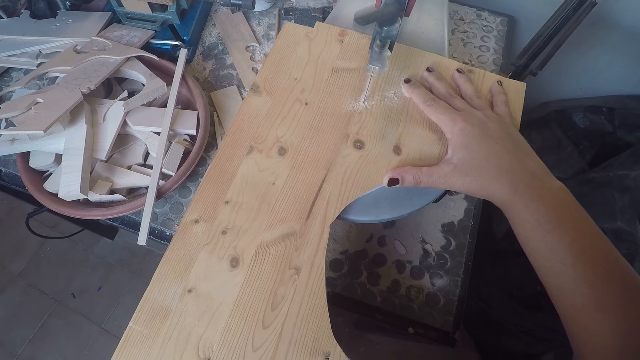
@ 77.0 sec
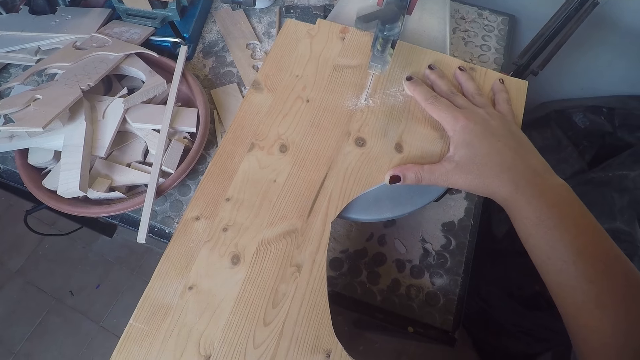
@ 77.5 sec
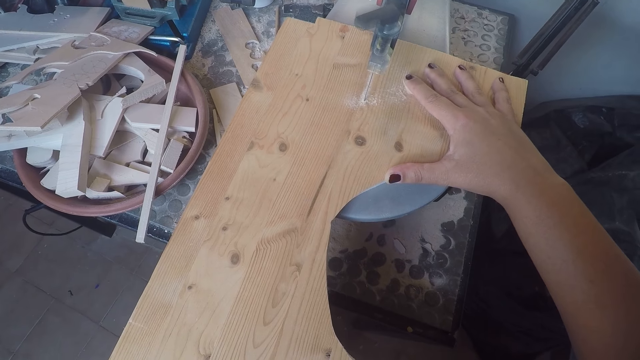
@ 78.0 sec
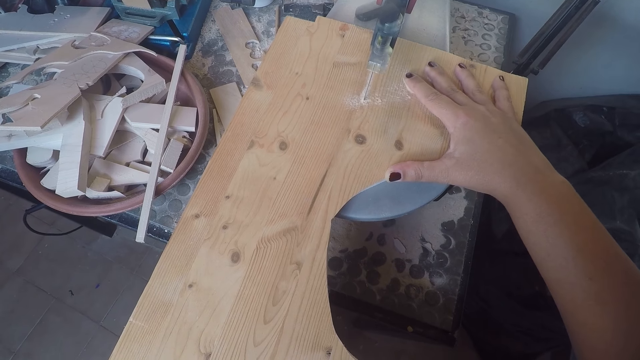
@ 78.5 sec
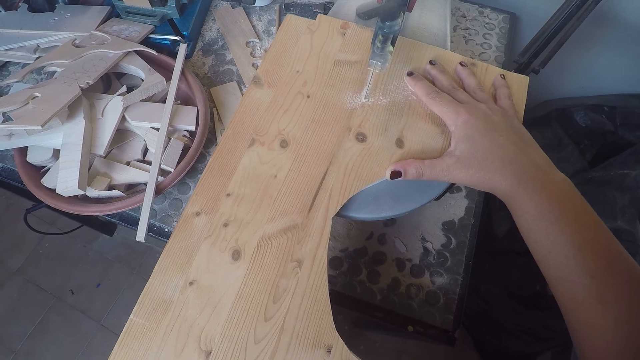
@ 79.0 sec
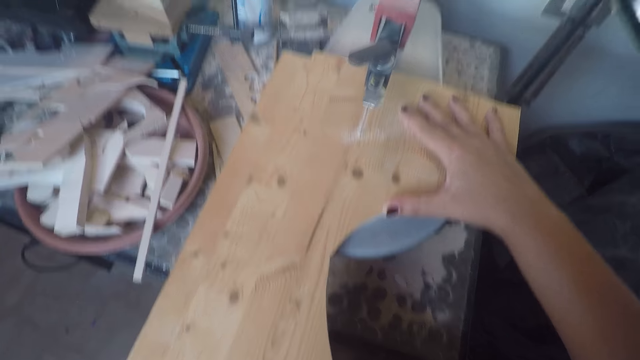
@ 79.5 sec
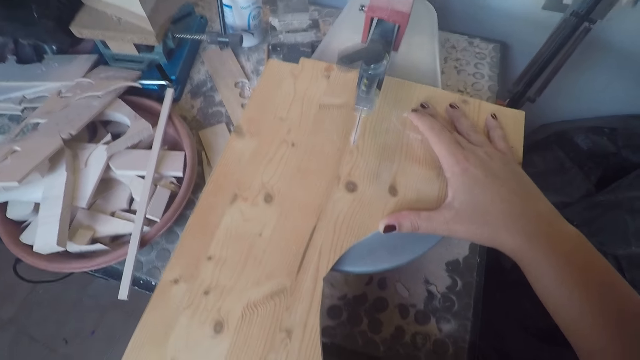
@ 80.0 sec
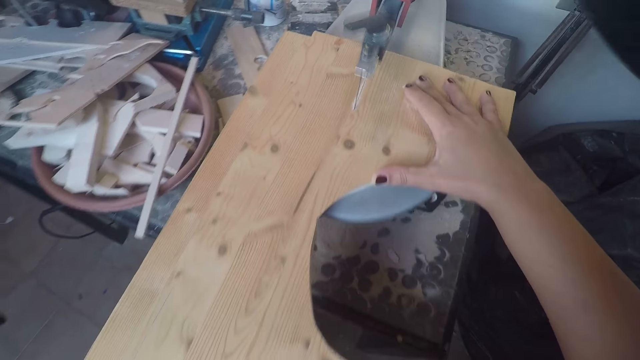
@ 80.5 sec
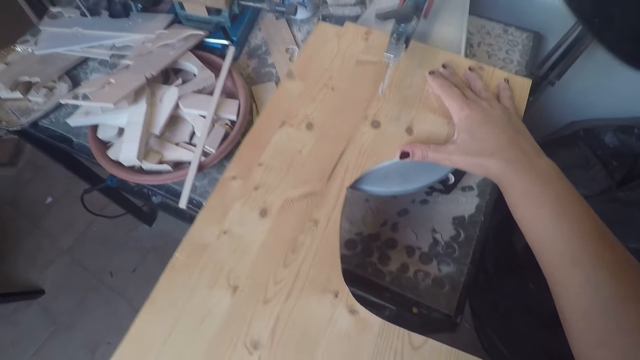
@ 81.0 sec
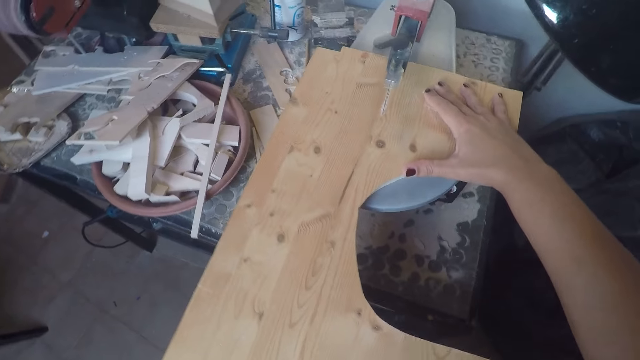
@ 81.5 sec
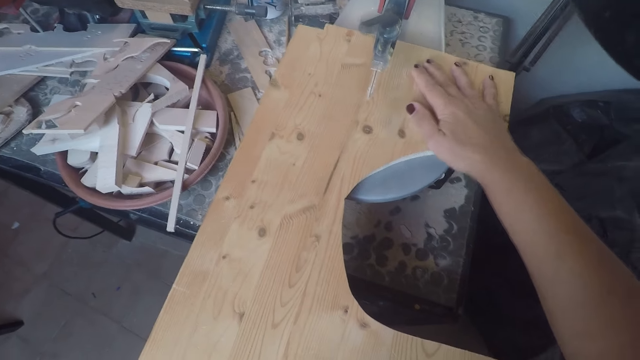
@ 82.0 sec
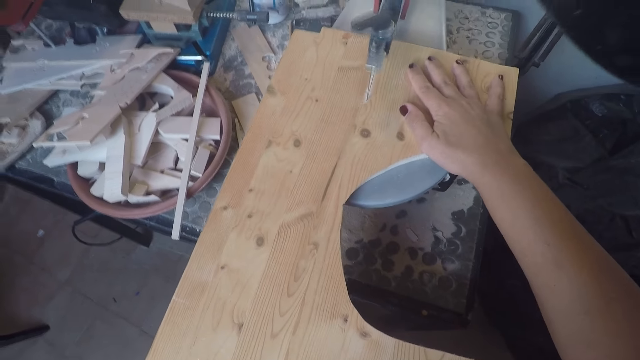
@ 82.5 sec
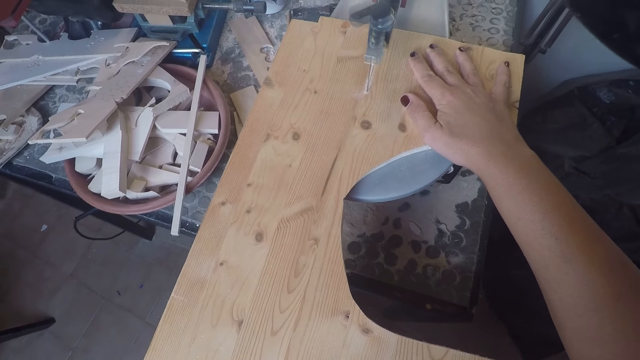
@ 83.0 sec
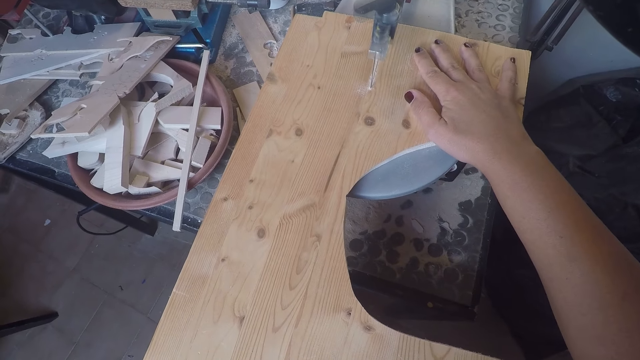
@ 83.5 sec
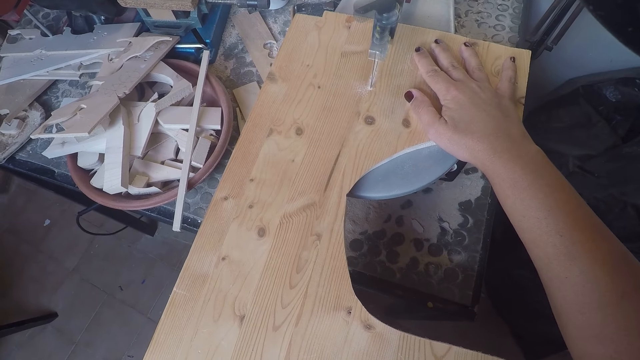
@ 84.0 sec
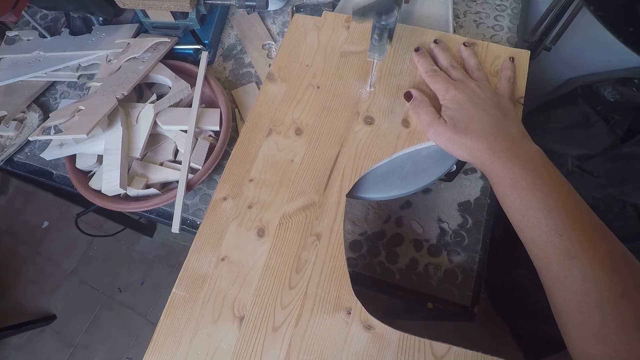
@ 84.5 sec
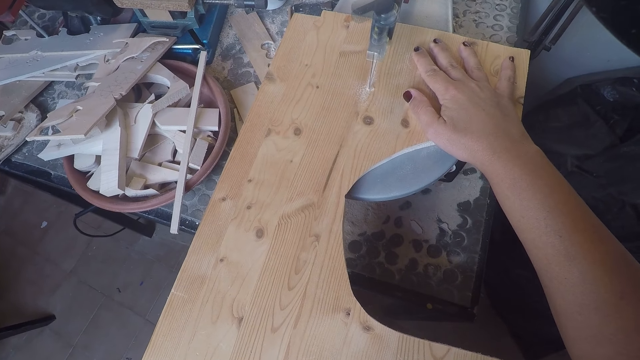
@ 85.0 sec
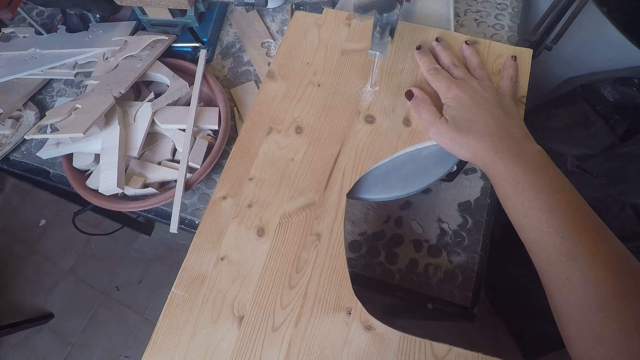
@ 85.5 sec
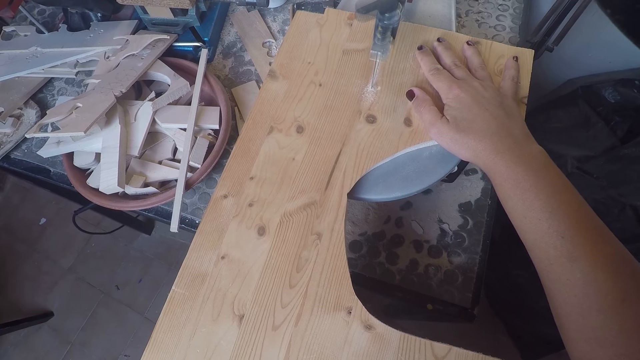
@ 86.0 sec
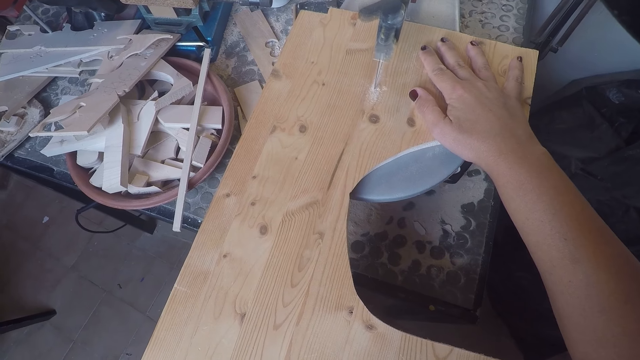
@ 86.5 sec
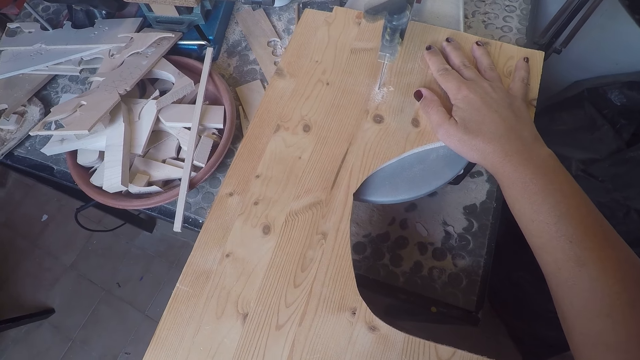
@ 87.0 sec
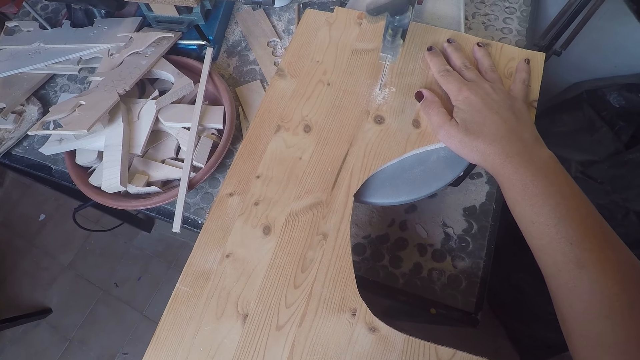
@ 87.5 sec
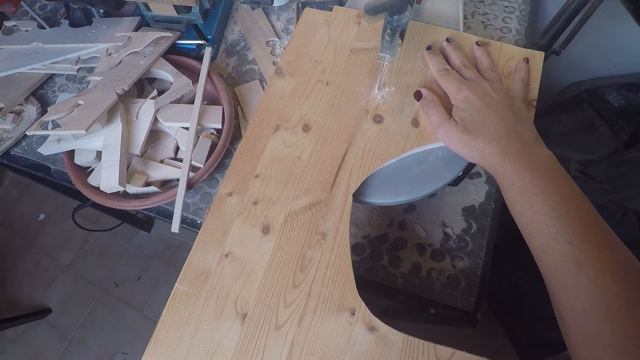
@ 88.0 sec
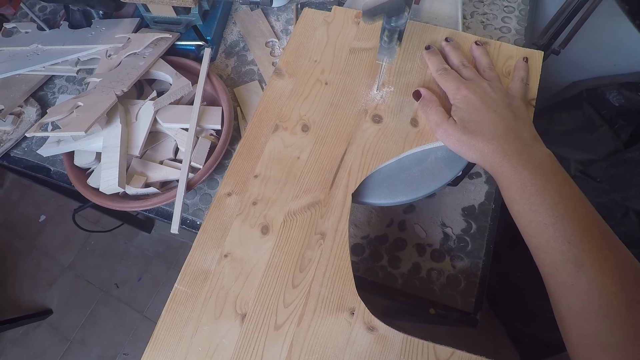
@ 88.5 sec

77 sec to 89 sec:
The camera wearer blows sawdust on the board.

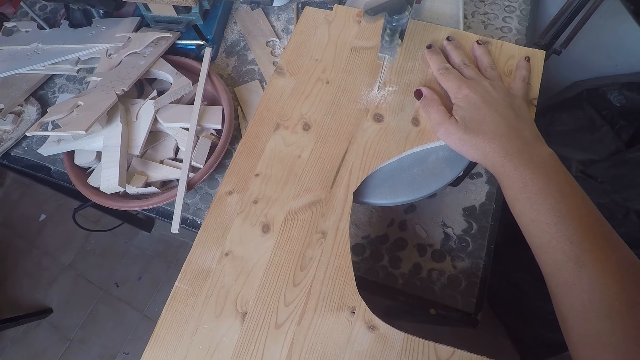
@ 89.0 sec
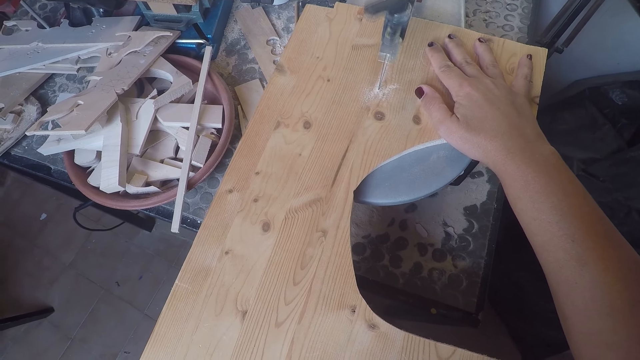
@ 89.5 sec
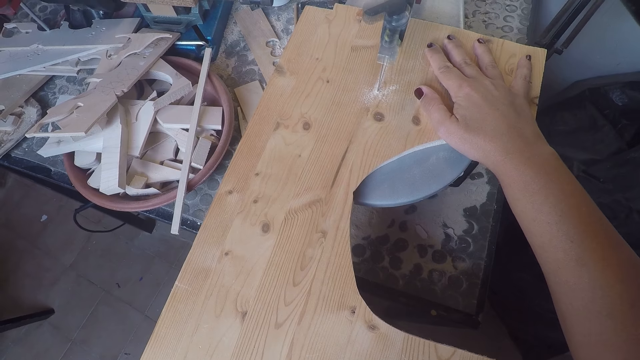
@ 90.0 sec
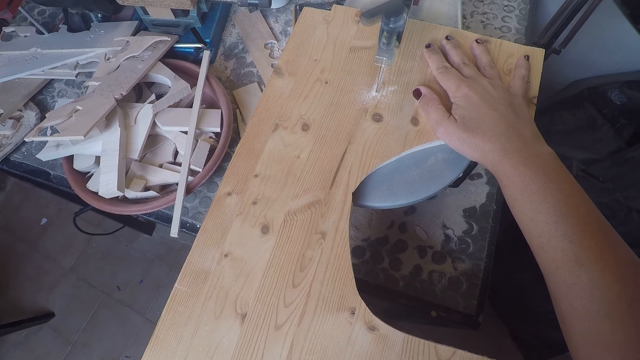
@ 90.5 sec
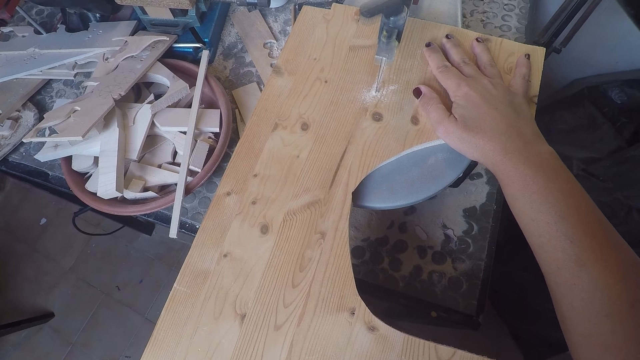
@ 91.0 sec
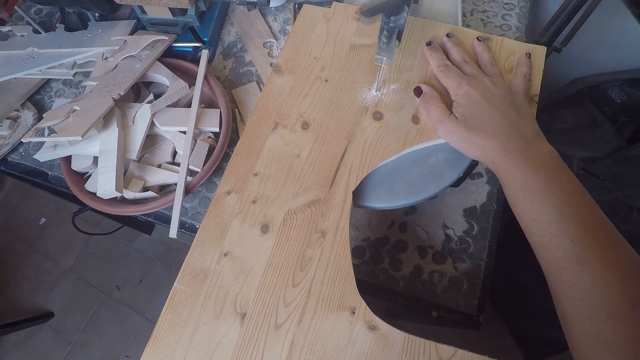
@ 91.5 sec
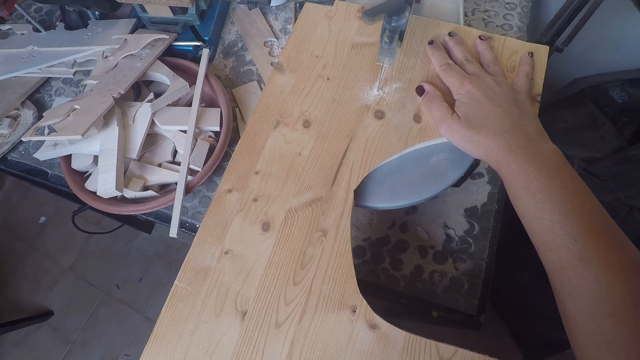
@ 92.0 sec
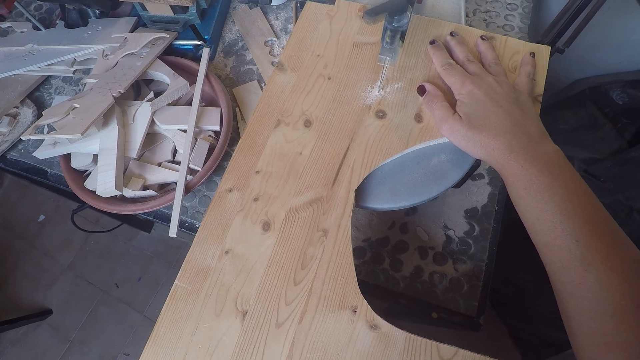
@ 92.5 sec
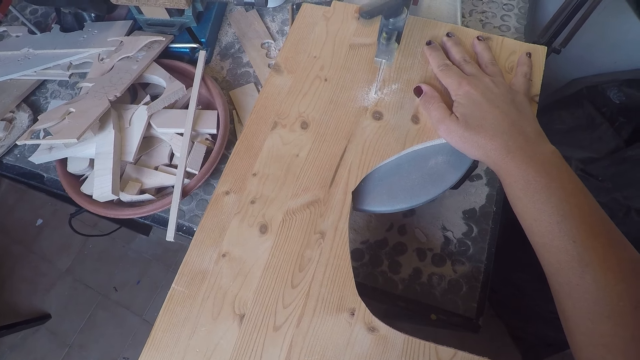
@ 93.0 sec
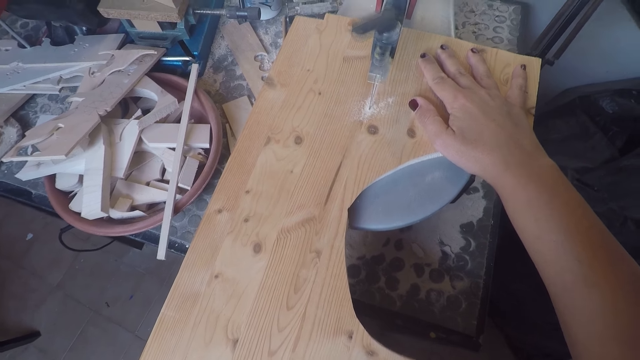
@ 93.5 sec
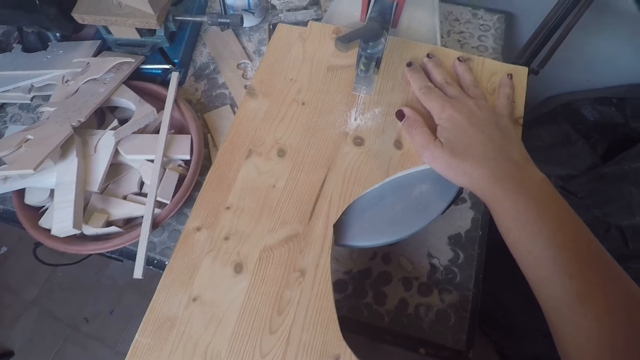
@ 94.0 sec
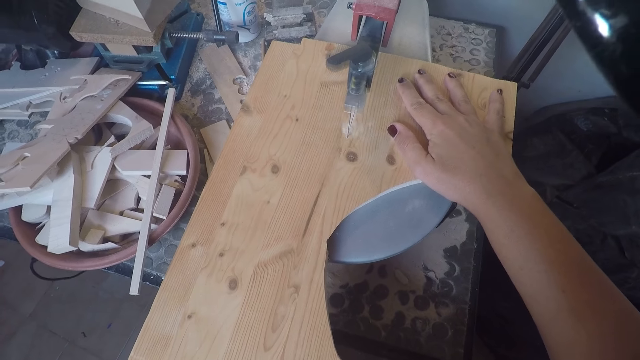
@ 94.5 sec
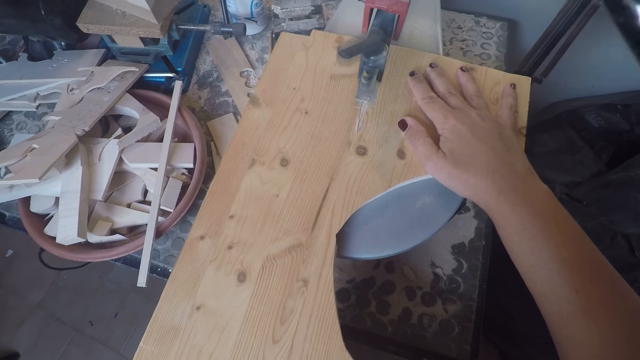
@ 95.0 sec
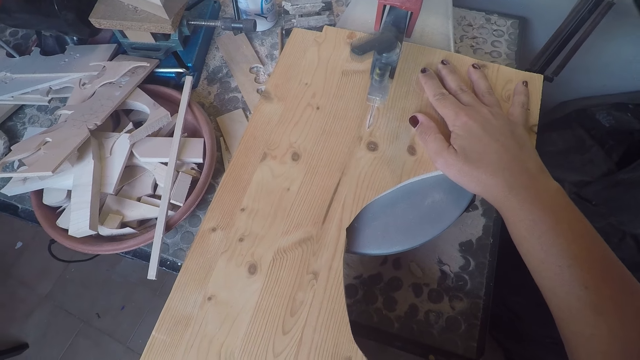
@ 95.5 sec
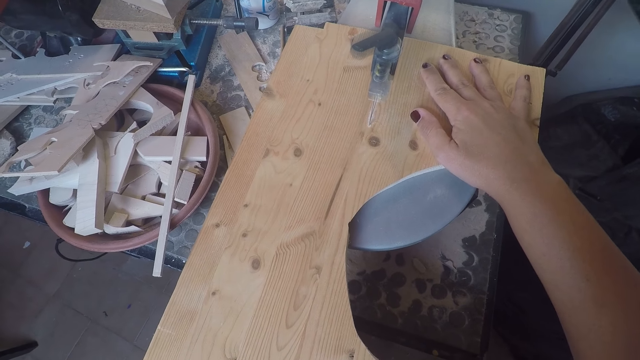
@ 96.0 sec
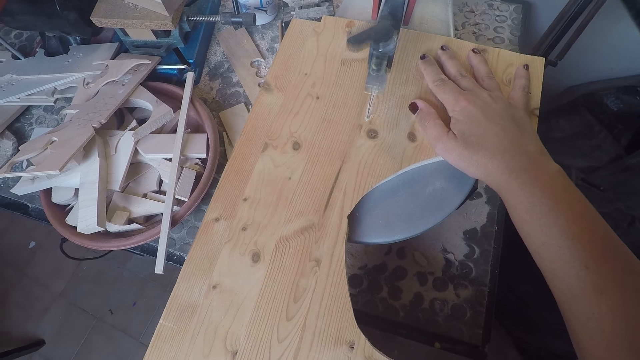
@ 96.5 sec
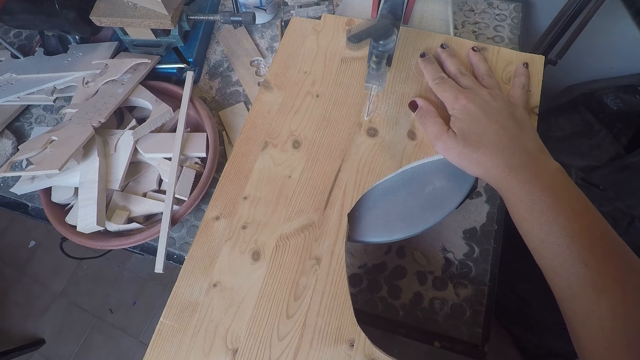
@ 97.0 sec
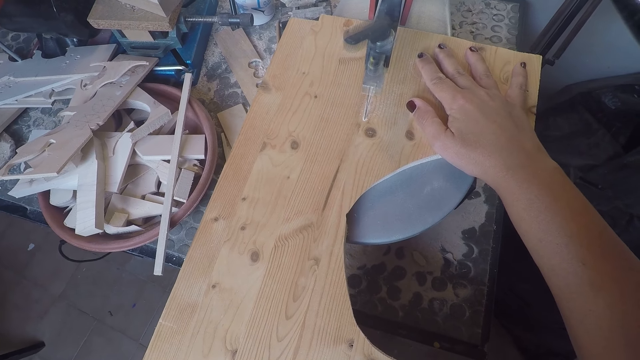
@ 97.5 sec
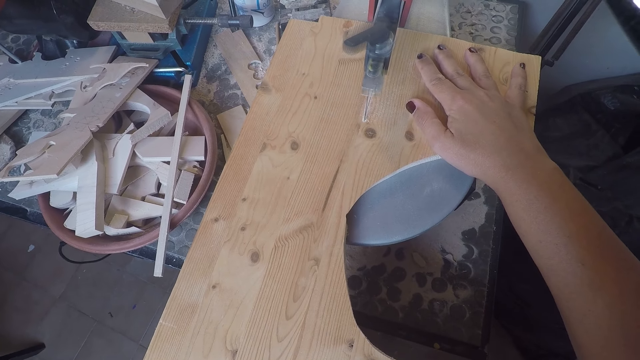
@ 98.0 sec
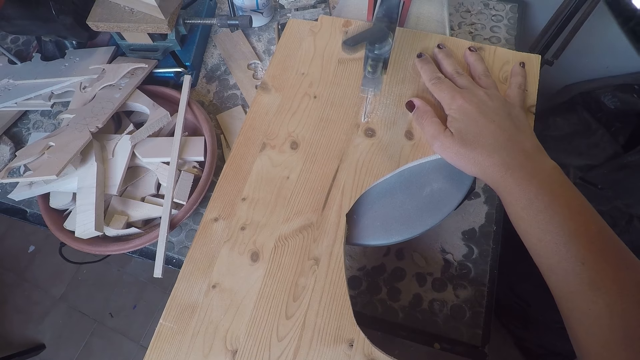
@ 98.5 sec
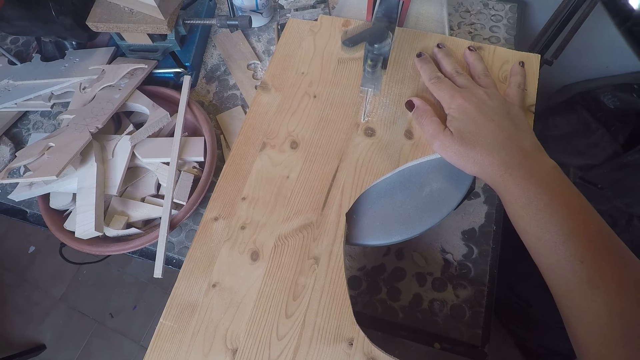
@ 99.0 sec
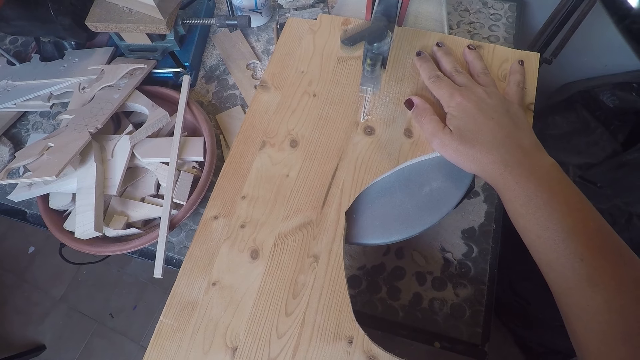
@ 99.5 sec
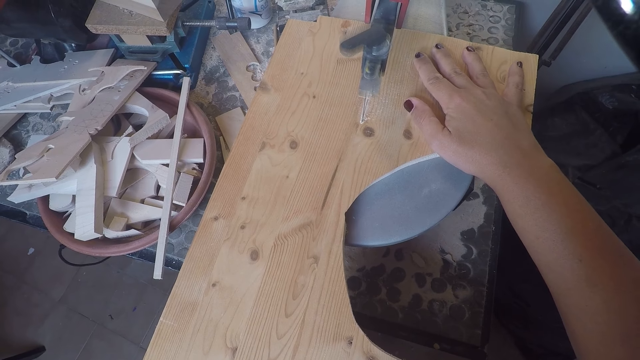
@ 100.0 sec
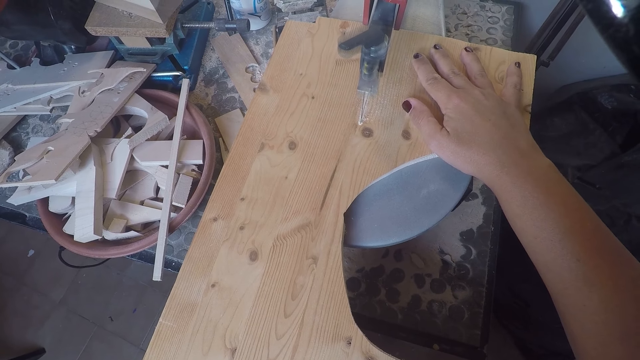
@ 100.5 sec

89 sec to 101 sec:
The camera wearer blows sawdust on the board.
